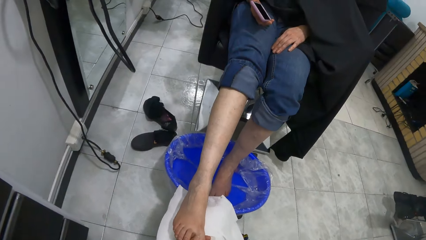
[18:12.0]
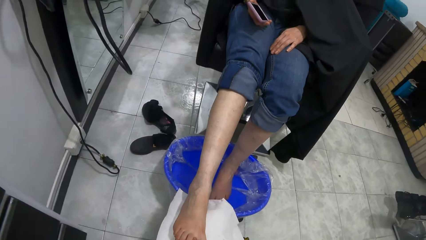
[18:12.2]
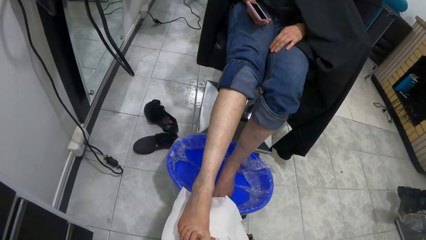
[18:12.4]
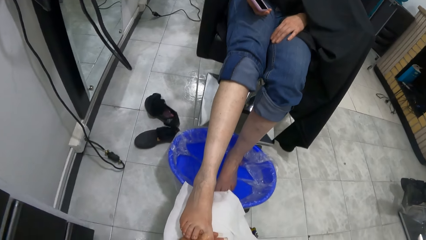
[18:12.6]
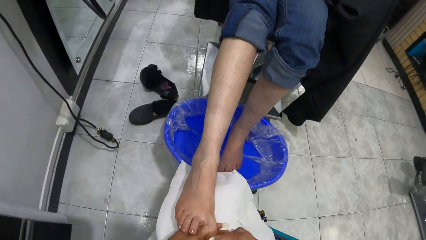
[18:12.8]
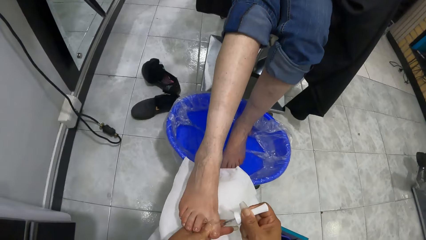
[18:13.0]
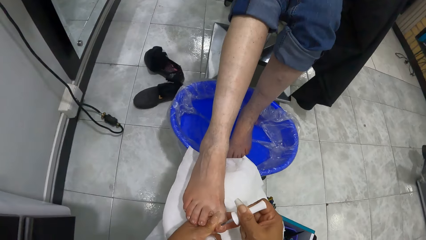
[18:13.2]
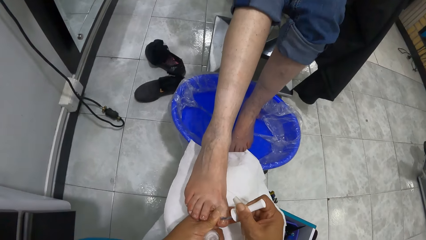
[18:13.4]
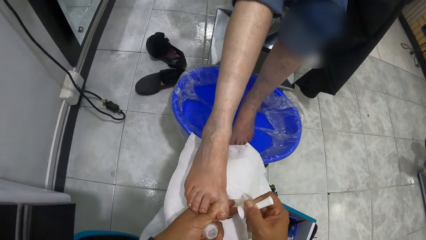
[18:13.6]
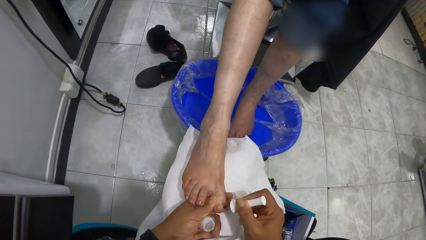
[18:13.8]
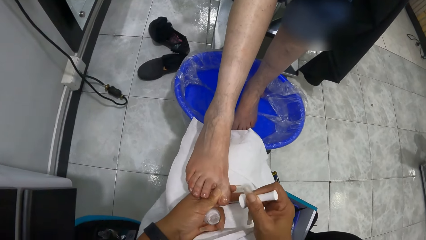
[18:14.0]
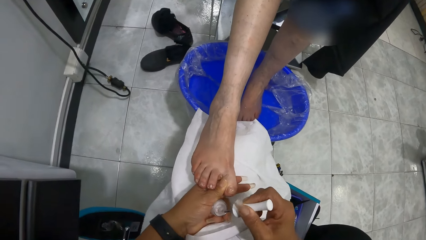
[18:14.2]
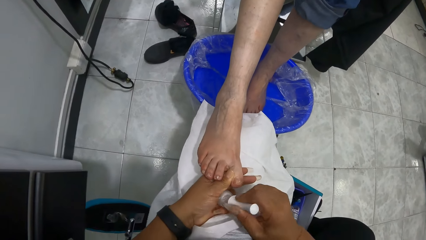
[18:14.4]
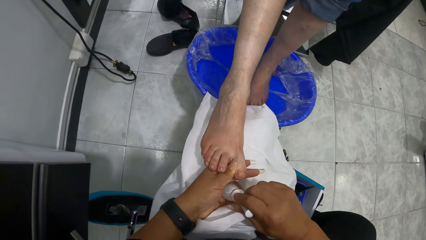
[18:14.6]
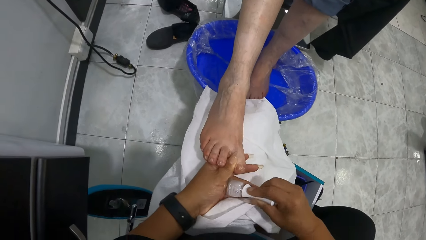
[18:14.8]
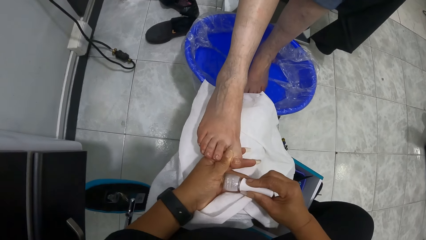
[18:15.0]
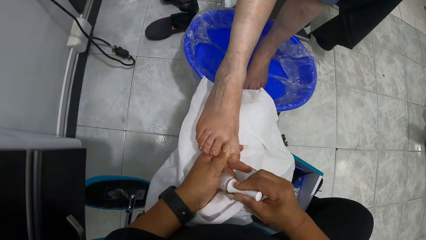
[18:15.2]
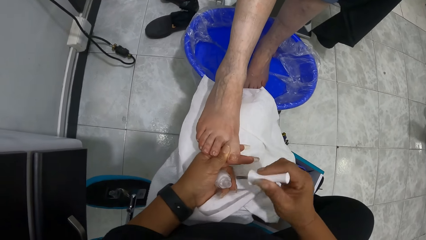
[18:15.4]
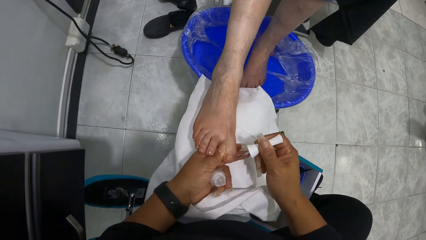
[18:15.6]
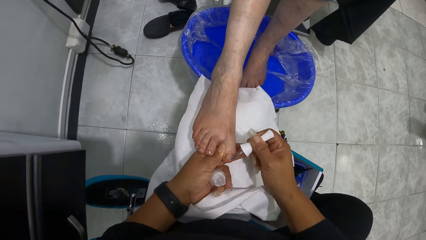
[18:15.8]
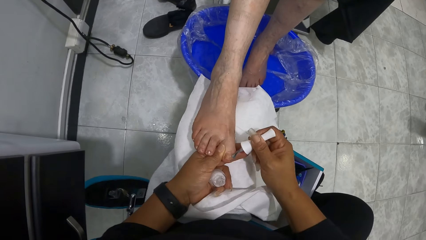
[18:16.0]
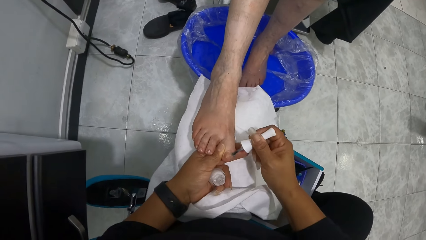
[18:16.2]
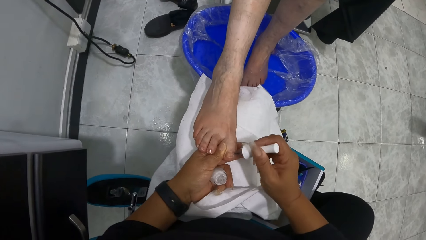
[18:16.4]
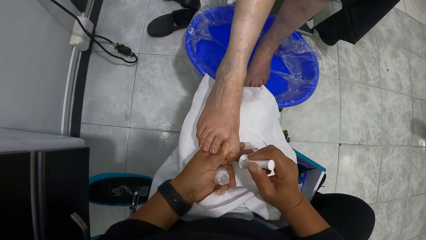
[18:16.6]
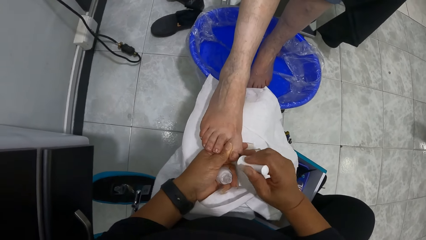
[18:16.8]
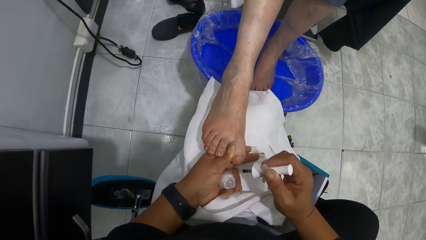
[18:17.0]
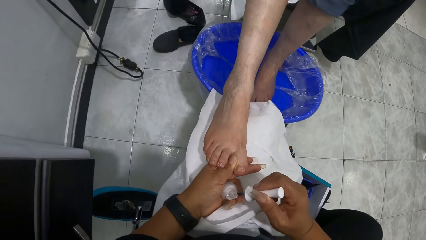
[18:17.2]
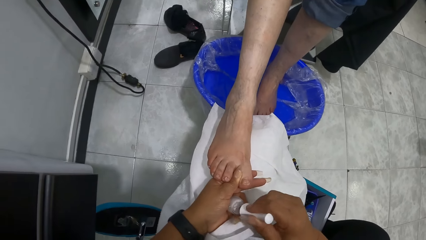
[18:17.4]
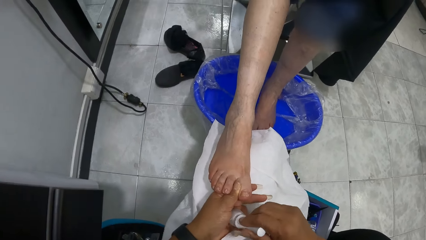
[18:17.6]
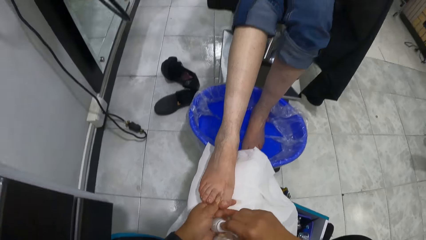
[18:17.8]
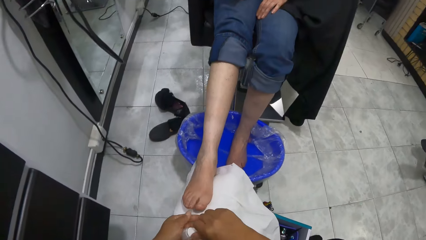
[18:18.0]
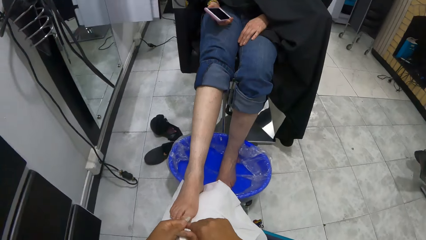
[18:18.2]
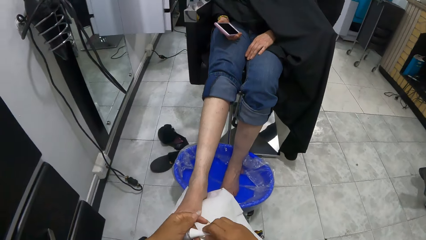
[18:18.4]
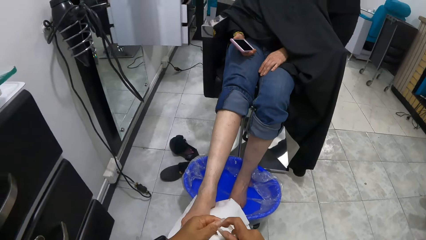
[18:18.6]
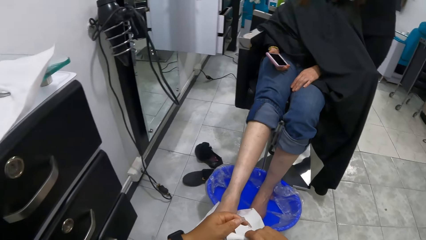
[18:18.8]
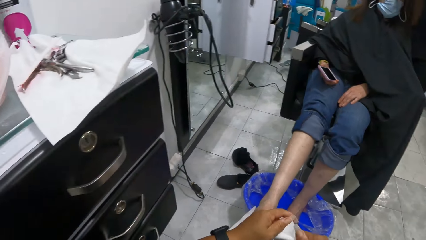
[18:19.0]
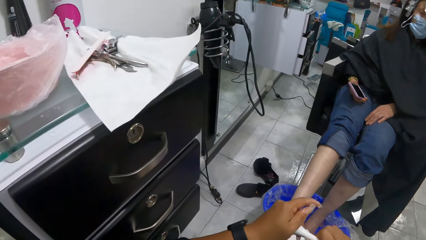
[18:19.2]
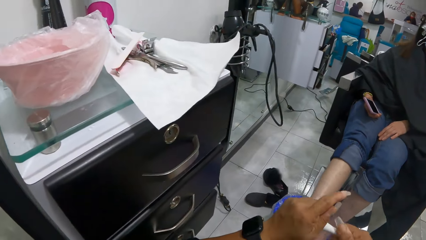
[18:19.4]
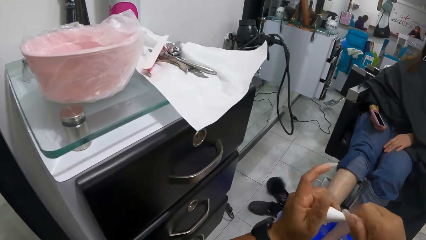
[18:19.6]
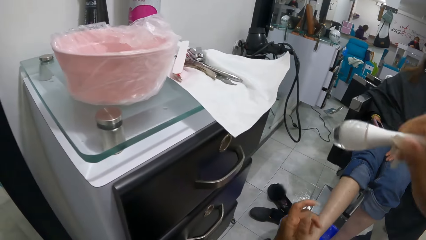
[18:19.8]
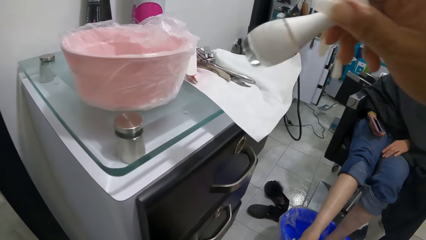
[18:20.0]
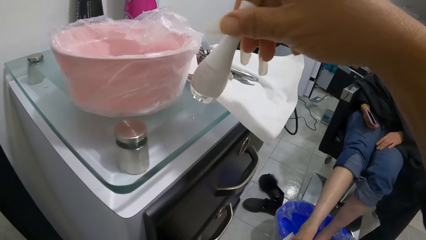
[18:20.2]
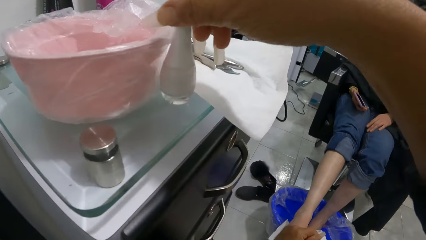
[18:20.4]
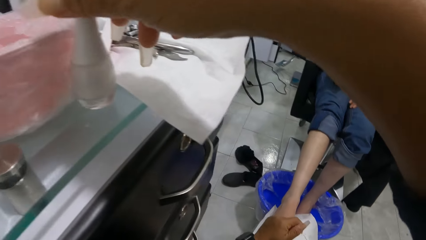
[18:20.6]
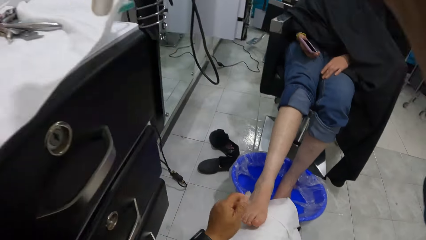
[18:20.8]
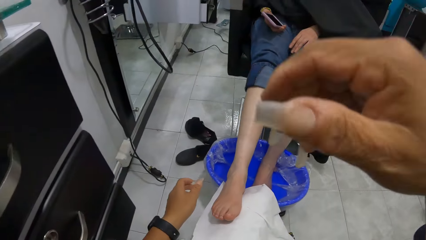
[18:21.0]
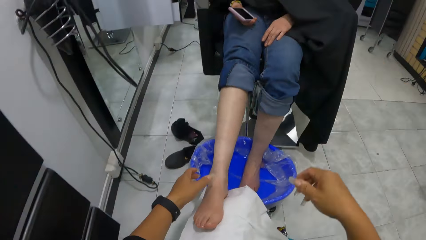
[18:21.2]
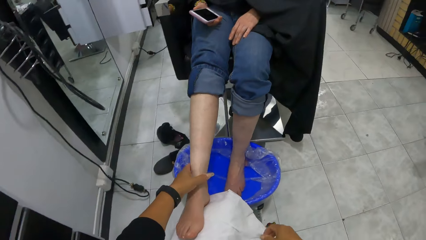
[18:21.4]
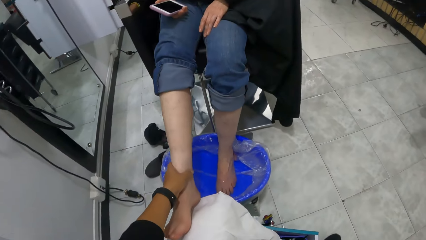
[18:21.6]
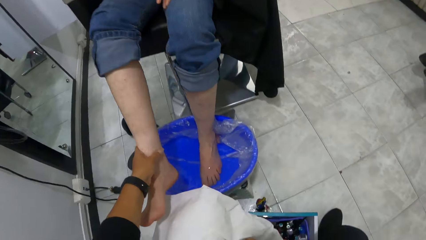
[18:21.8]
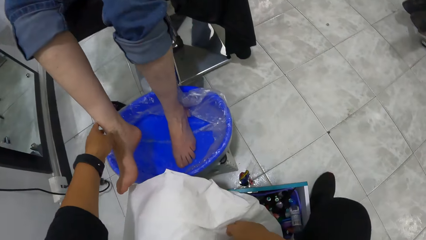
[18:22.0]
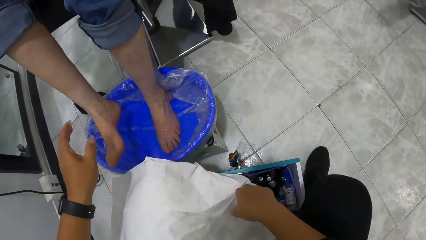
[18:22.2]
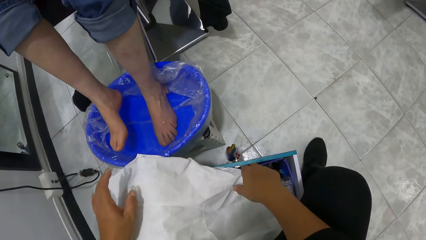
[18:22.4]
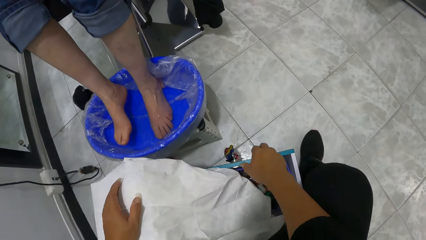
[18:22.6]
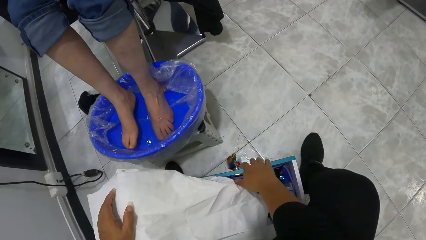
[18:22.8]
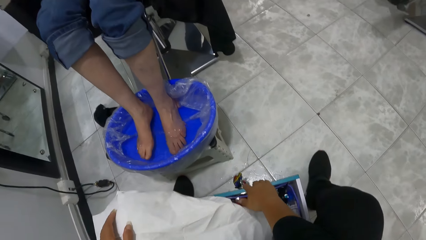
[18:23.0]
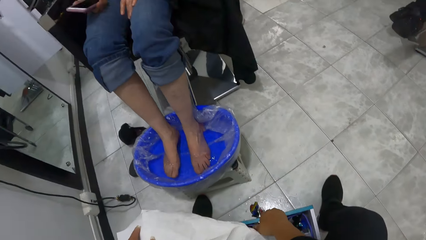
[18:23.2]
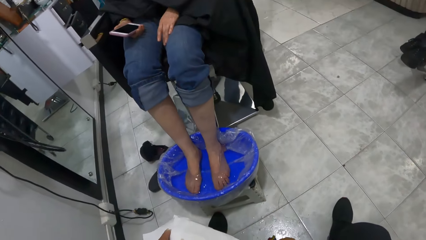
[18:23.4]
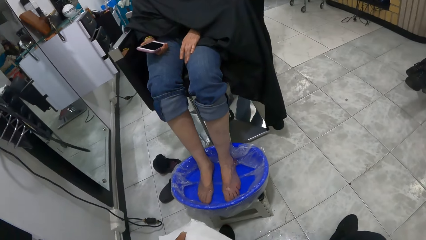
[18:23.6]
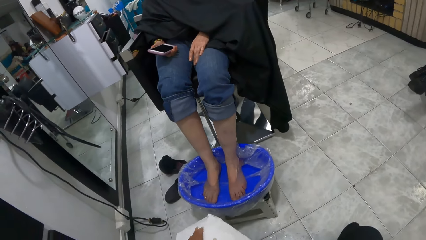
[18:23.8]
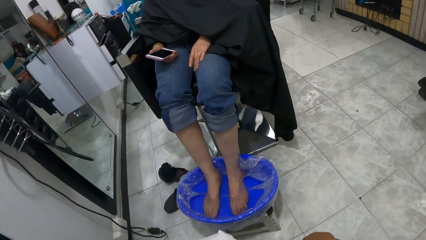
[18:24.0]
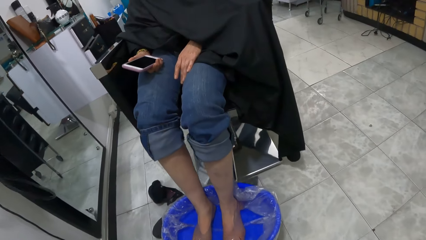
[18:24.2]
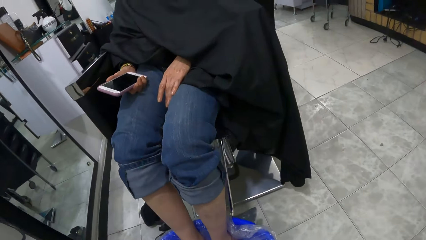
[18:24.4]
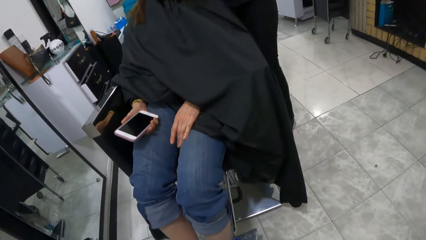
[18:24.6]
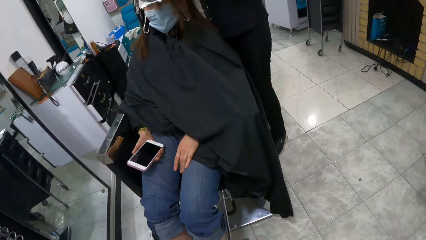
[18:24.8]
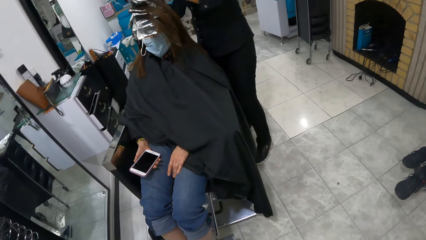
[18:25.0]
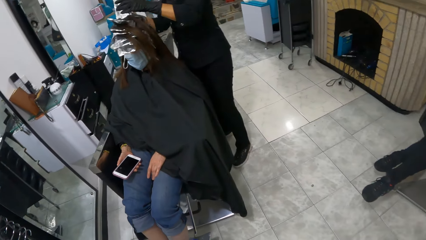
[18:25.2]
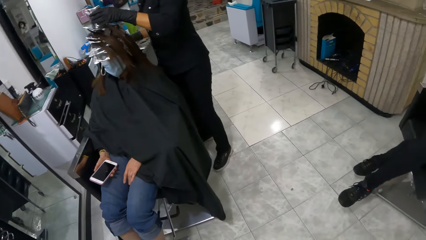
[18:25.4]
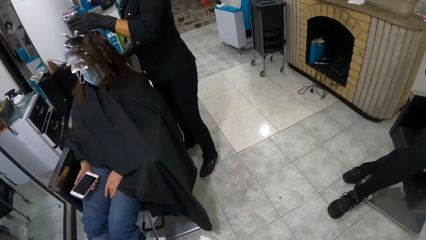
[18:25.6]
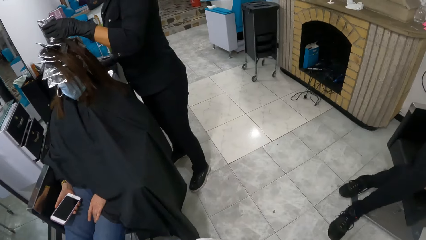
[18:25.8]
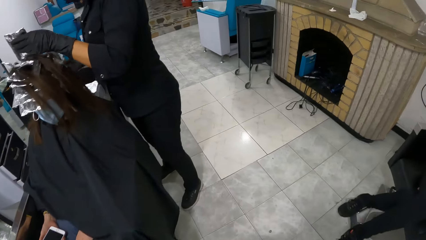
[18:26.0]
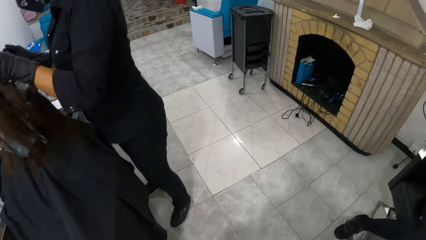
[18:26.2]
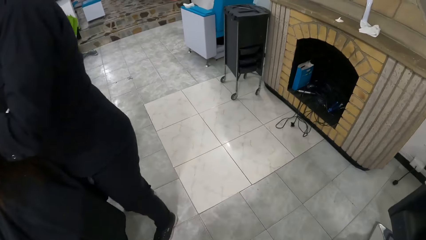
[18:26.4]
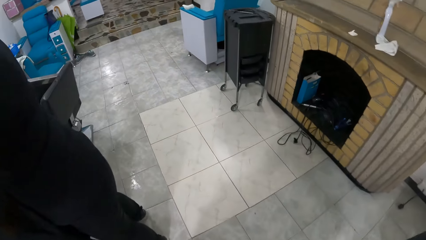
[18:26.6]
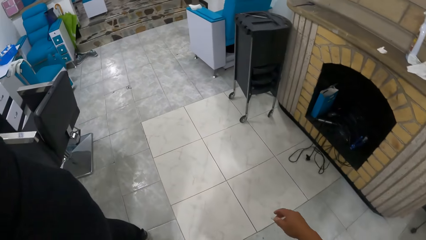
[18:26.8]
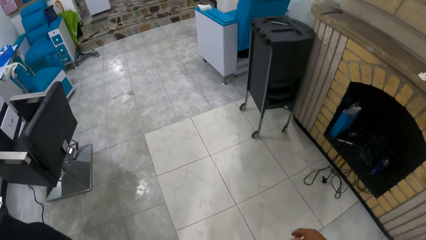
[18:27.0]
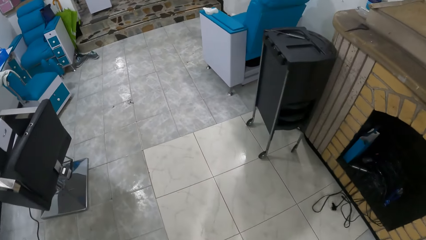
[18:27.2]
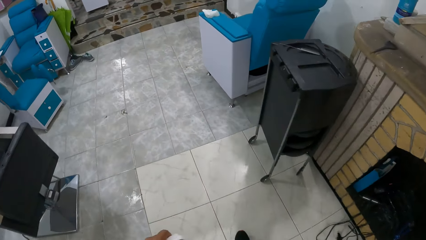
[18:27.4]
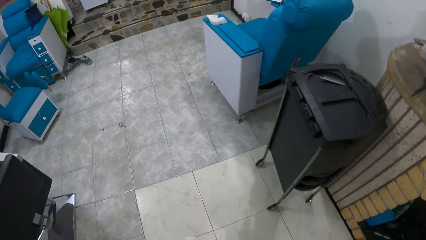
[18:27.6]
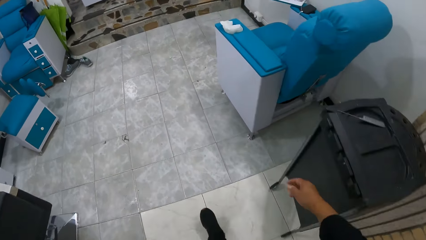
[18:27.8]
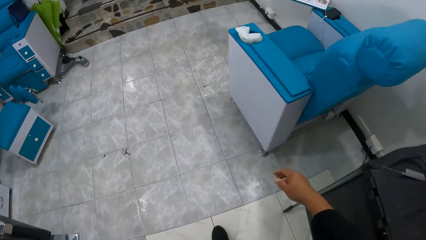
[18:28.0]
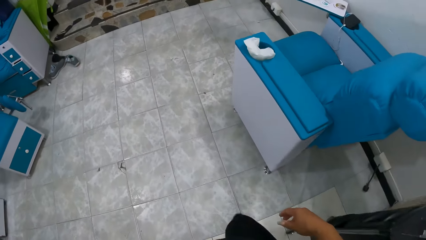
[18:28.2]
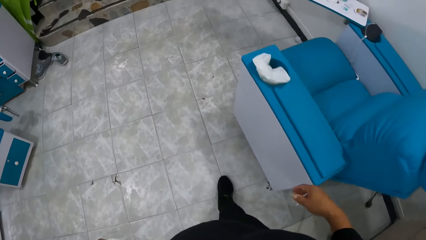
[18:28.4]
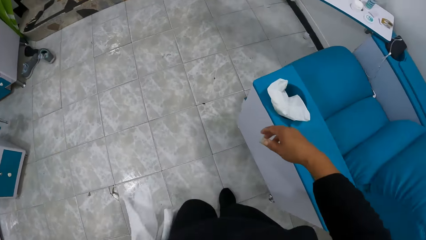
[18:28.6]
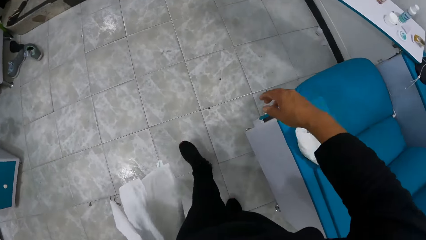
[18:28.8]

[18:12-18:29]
The woman holds the phone with her right hand. The camera wearer looks around. She paints the toe with the nail polish brush with her right hand. She dips the nail polish brush into the bottle of nail polish with her right hand. She polishes another woman's toe nails with the nail brush in her right hand. She closes the bottle of nail polish in her left hand with the lid in her right hand. She drops the bottle of nail polish in her right hand on top of a set of drawers. She holds the other woman's right leg with her left hand. The other woman puts her right hand in a bowl of water. The camera wearer releases the other woman's left foot. She places her left hand on the towel on her lap. She shifts a drawer with her right hand. The other woman puts her left foot down back in the water. The camera wearer walks towards the set of drawers and stands up.
